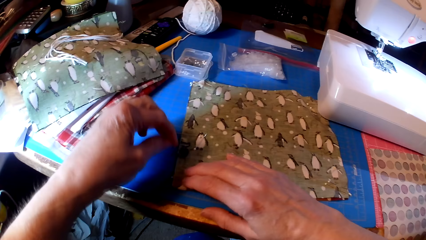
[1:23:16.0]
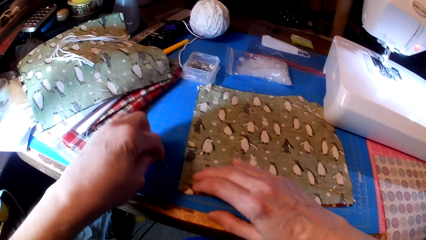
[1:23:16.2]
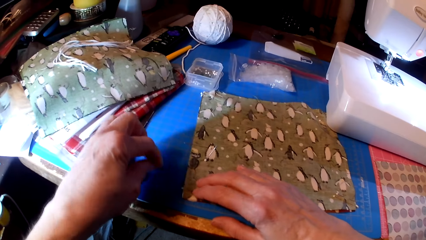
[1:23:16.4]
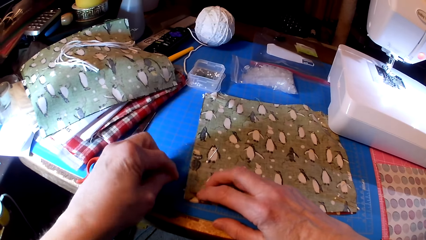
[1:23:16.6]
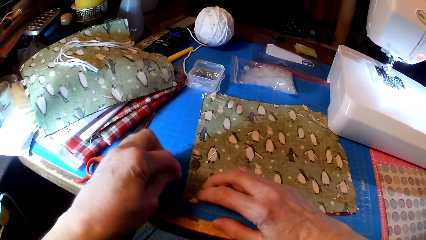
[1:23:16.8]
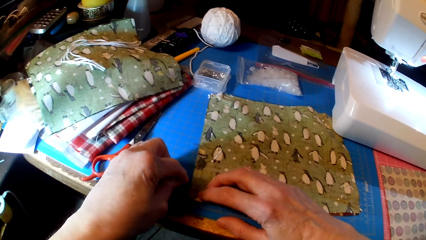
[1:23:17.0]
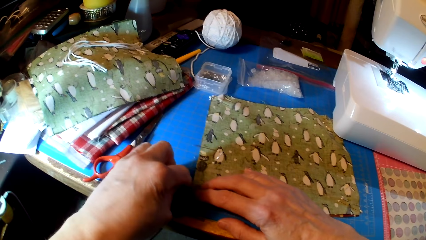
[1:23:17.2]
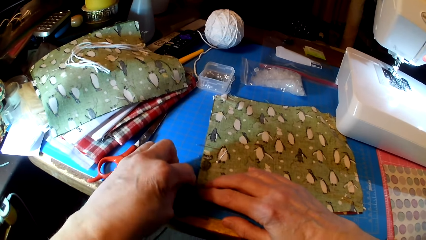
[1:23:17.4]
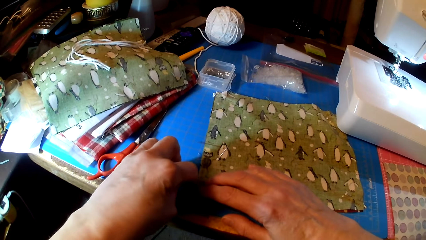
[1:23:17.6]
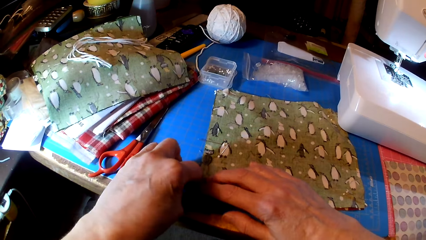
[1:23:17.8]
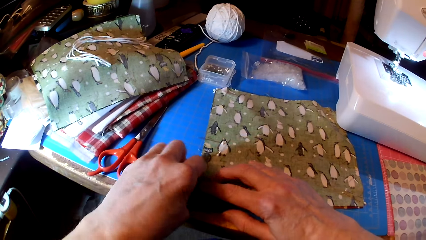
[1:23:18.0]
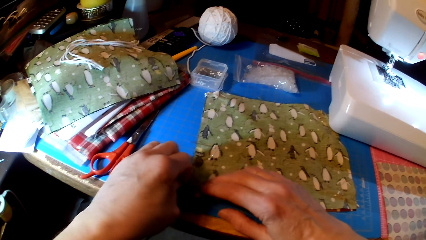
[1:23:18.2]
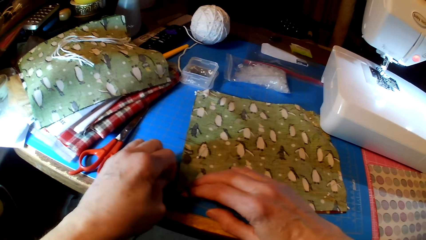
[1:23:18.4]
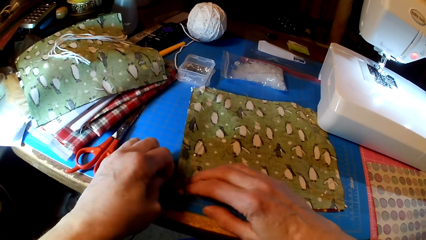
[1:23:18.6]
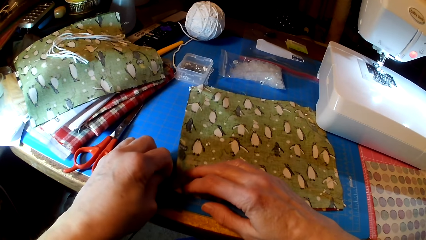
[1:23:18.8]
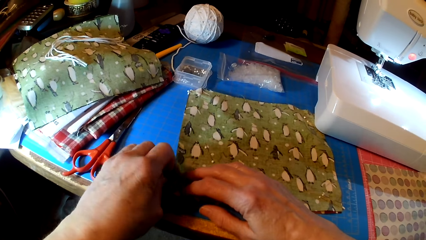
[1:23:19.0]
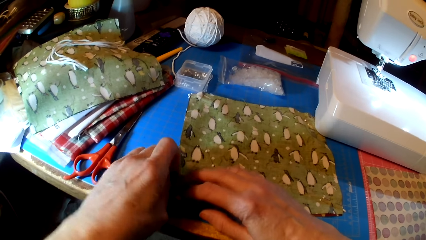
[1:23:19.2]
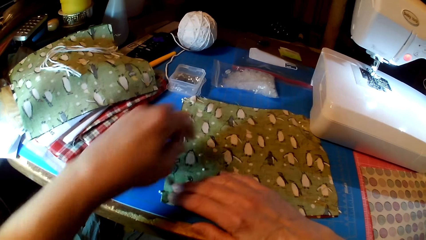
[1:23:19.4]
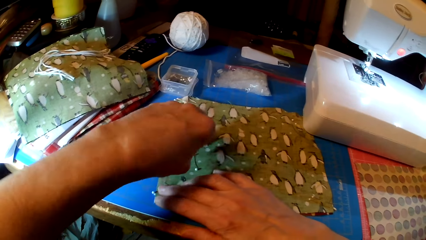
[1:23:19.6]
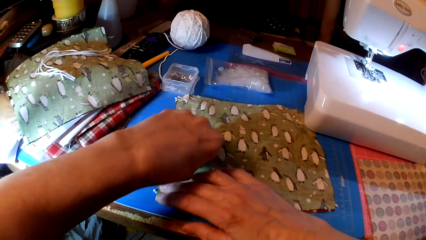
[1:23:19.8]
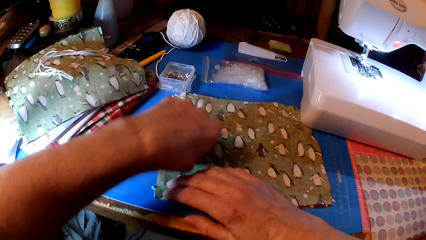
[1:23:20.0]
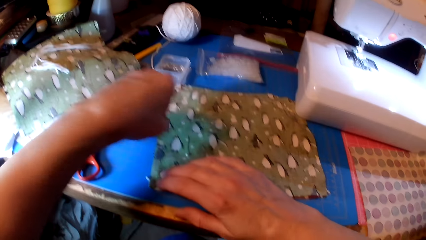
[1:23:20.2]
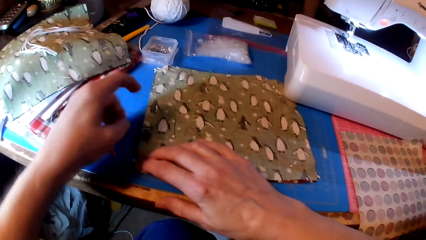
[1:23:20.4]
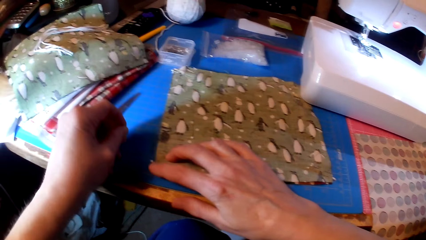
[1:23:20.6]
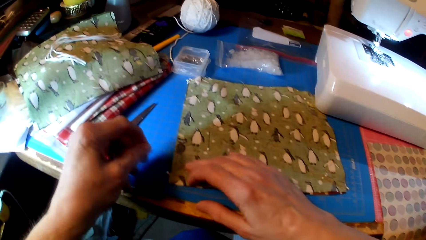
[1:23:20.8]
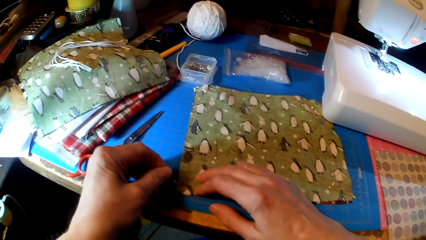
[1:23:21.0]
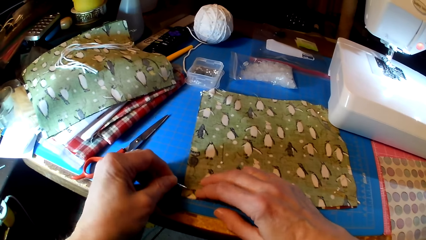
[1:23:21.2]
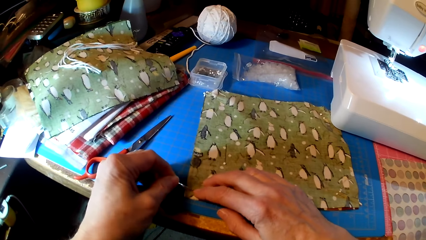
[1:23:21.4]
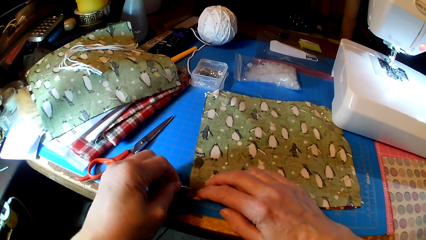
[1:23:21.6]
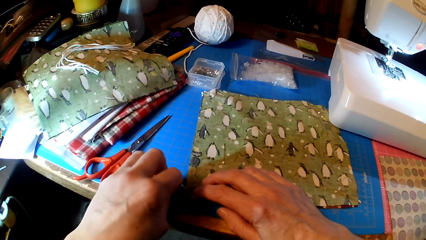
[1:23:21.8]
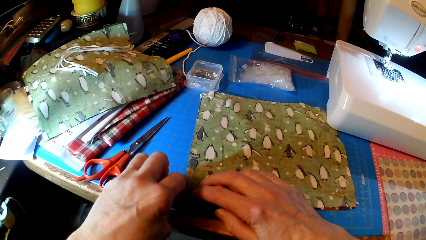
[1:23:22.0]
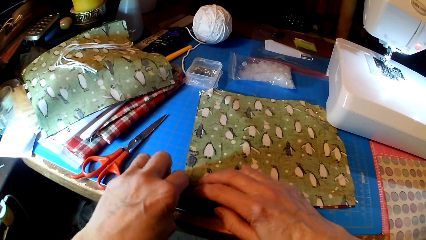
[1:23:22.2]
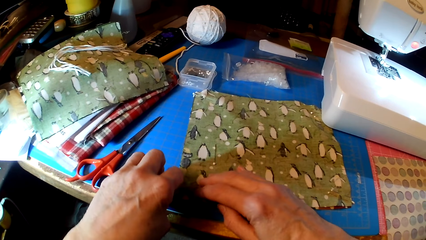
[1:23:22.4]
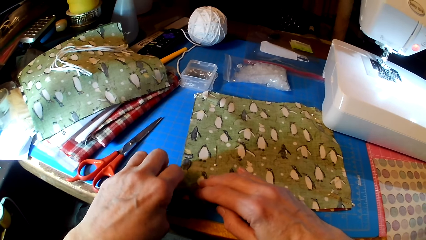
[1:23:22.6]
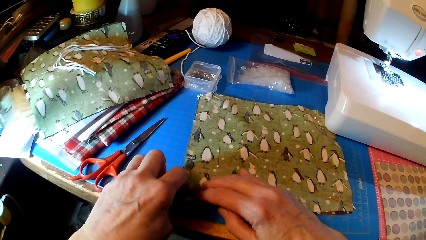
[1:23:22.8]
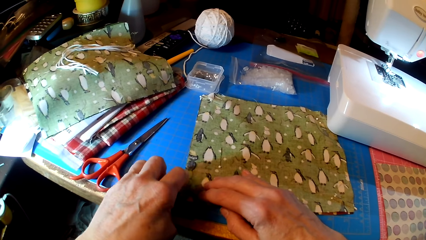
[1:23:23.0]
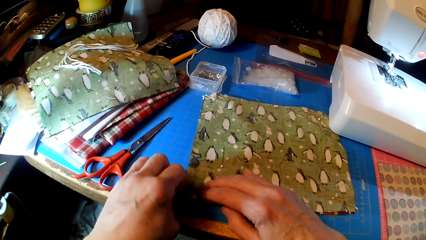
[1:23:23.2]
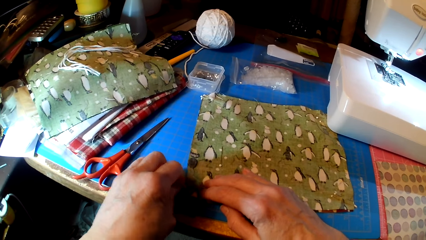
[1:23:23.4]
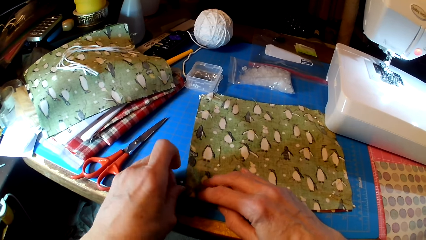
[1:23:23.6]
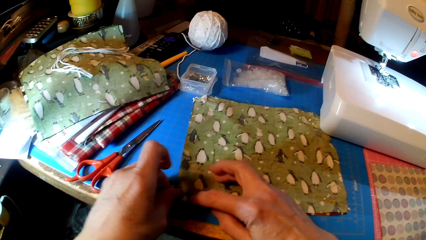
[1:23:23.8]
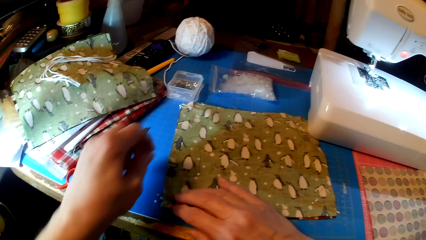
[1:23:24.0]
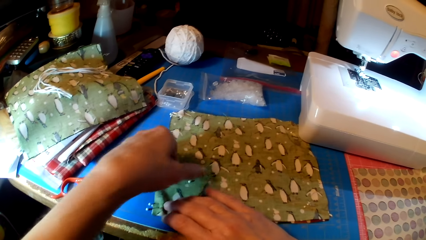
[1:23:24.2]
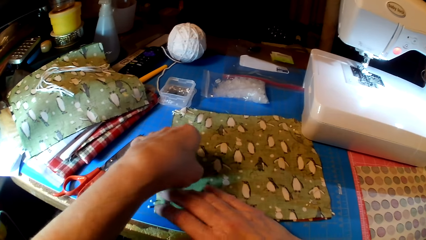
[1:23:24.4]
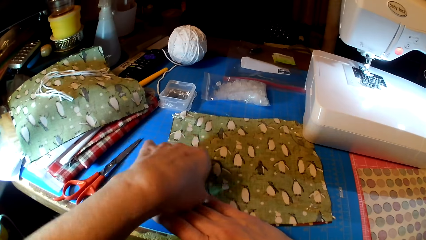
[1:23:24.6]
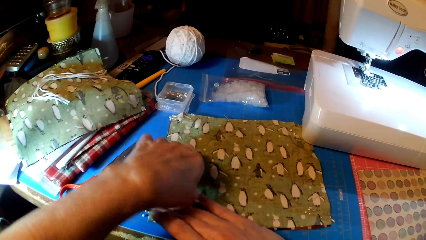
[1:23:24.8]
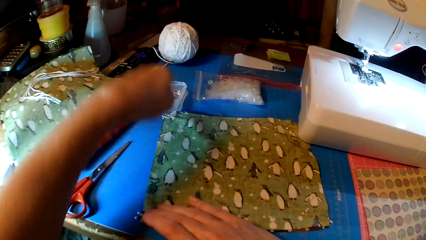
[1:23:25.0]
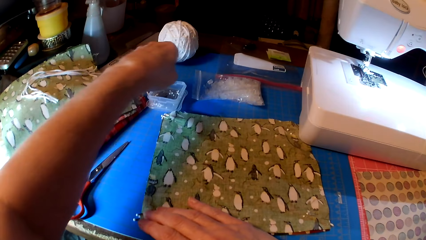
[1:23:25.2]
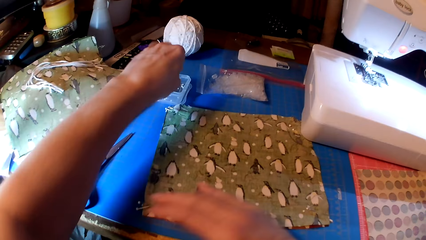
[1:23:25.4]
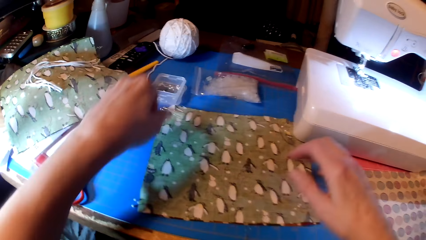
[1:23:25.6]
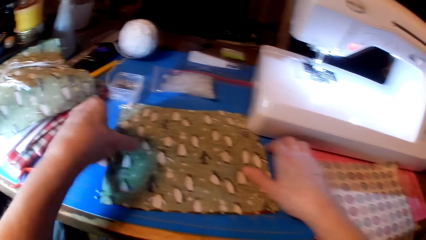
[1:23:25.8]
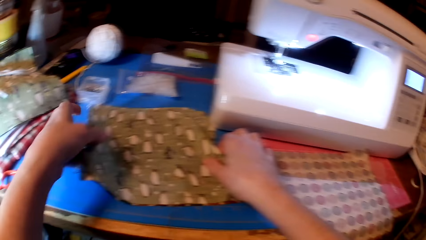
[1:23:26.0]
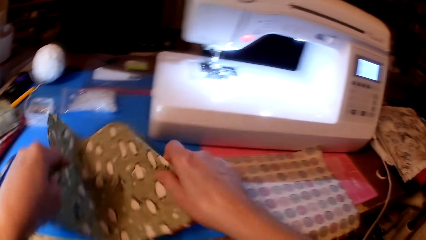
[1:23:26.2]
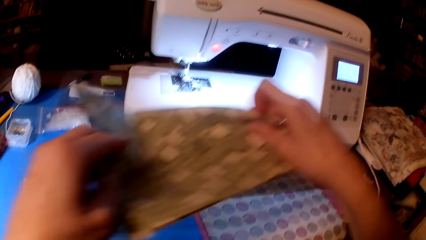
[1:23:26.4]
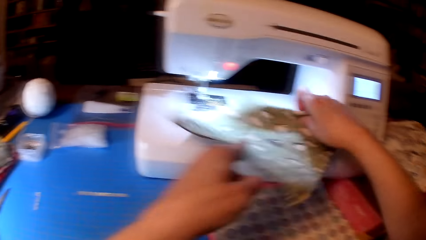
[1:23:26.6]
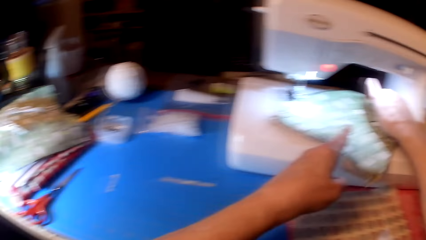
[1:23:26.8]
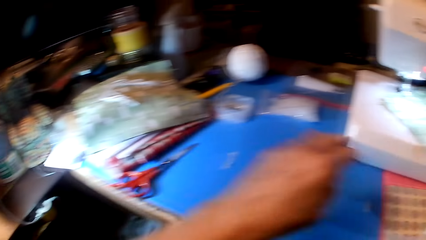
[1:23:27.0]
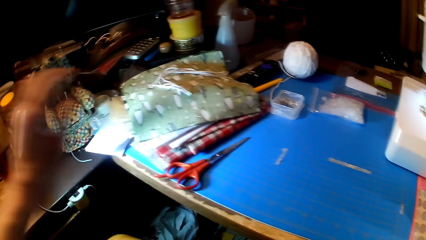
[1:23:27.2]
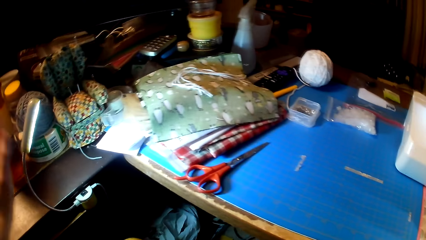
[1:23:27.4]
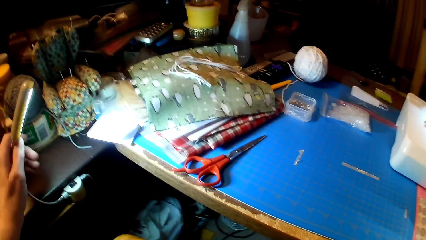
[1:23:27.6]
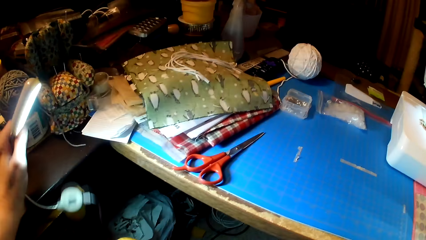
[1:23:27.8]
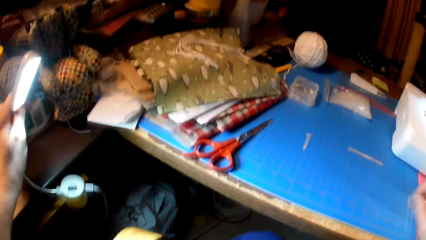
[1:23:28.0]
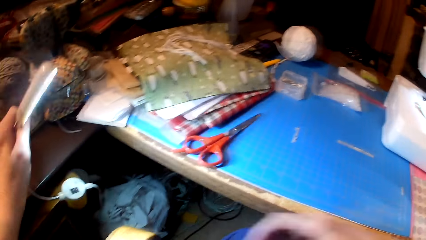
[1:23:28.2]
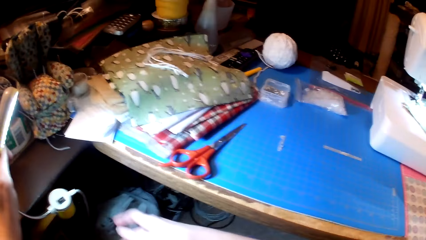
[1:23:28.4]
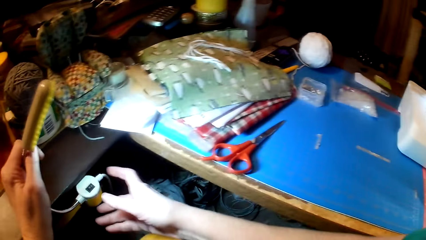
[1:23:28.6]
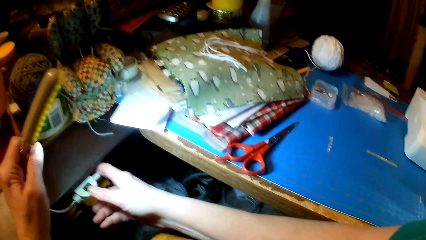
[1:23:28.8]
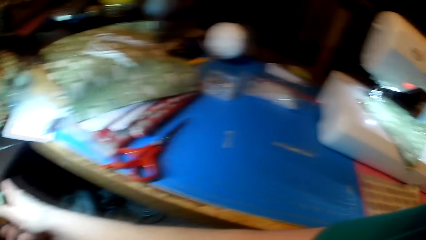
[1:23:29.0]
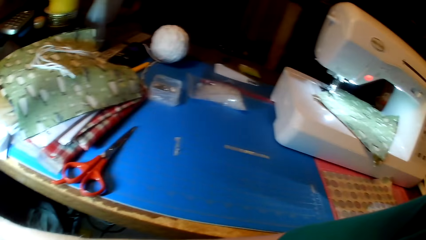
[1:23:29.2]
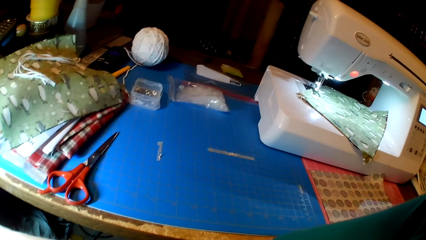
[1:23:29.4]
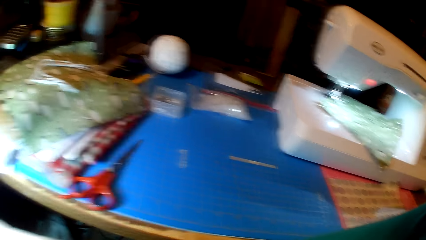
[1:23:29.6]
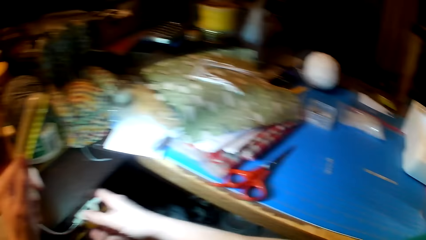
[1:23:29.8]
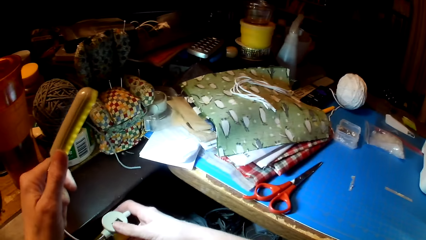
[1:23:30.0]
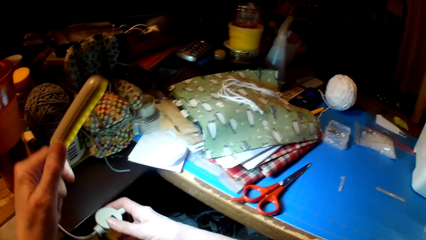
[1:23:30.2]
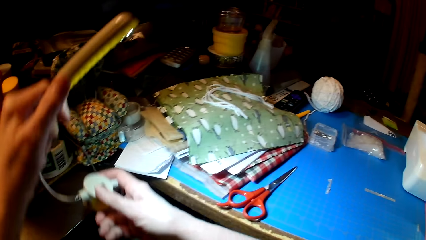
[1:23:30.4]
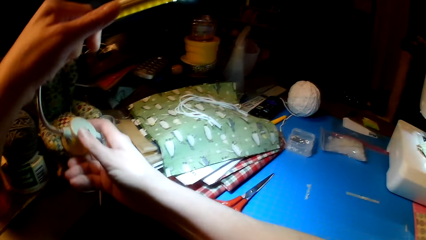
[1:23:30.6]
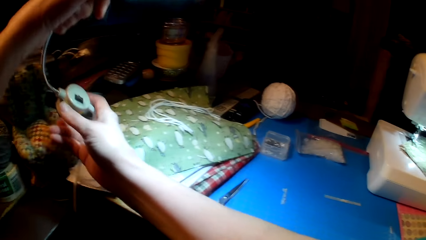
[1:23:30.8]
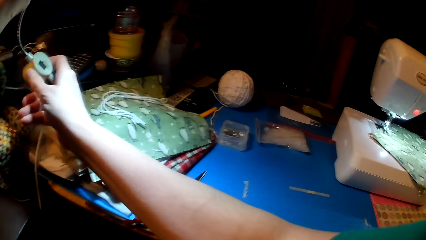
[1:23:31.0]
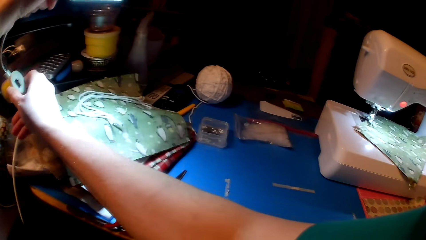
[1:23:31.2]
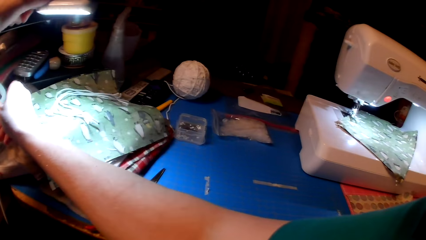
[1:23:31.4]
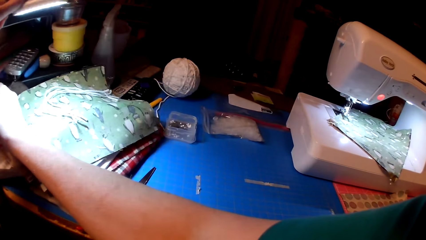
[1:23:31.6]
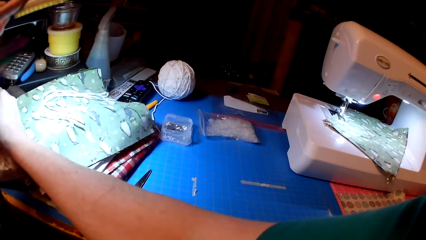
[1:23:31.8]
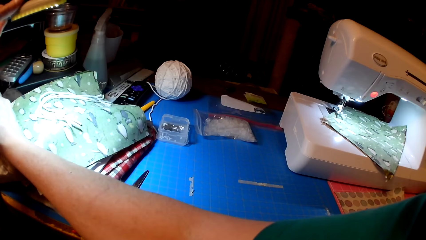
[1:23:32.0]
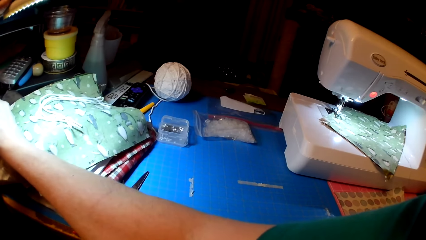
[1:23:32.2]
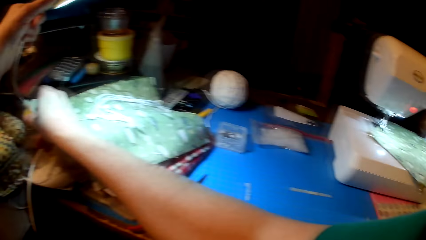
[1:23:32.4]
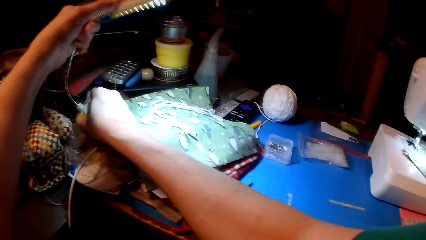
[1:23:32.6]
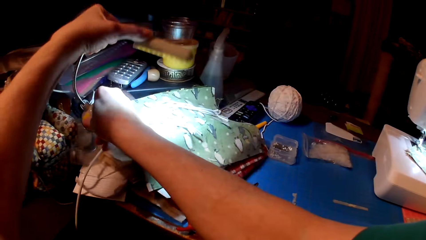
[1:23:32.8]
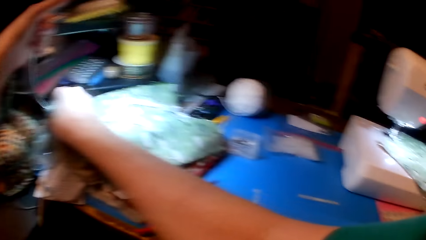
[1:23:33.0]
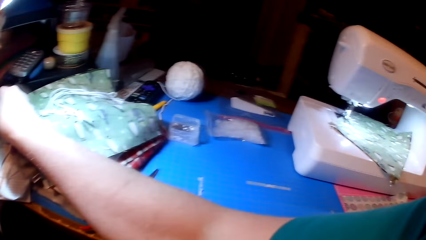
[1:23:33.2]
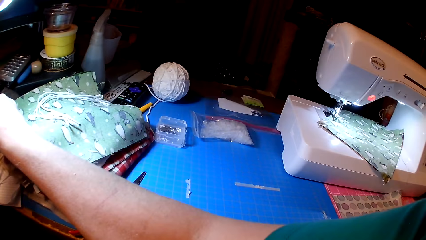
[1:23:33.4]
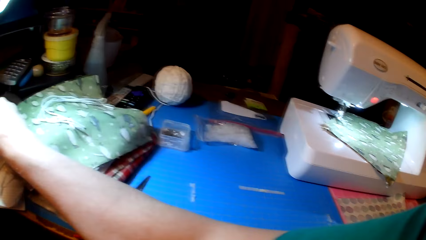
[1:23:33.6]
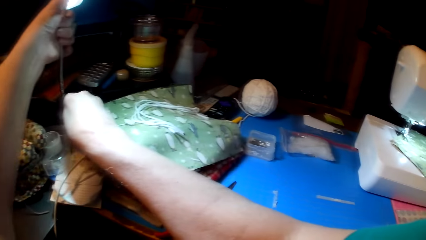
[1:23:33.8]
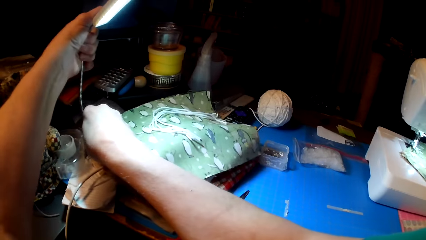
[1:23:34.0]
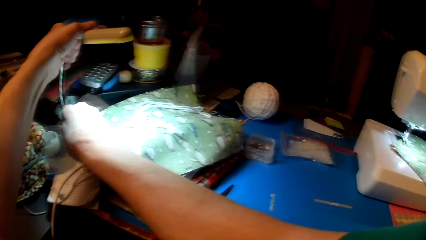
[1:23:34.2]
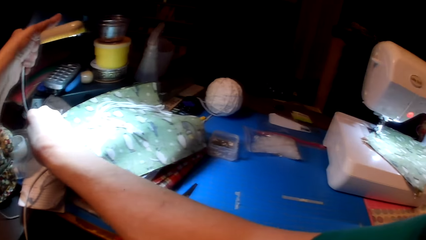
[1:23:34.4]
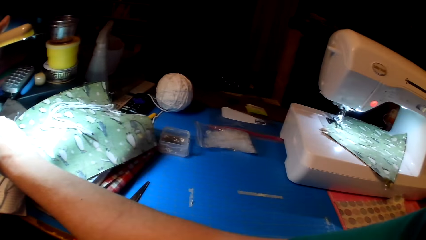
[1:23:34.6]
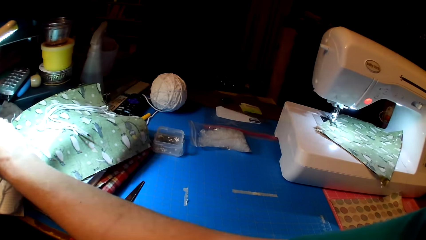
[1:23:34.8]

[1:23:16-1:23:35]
The camera wearer pins the fabrics. They pick the fabric. They pin the fabric. They put the fabric on the sewing machine. They move the light. They hold the torch. They put the torch on the table.
